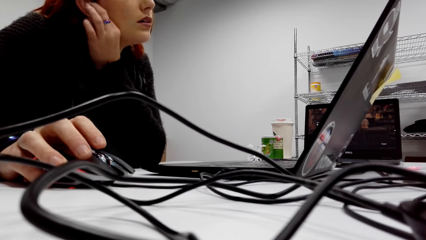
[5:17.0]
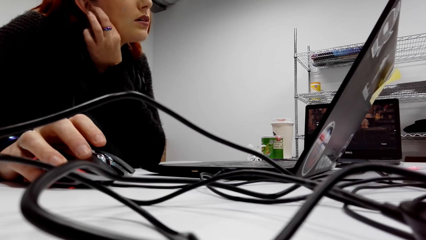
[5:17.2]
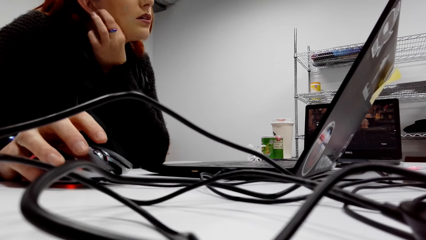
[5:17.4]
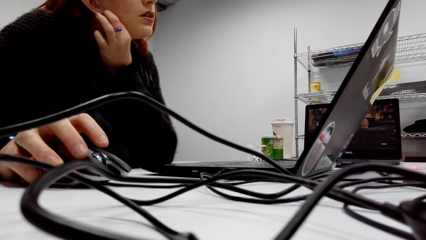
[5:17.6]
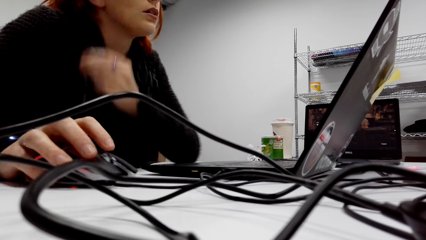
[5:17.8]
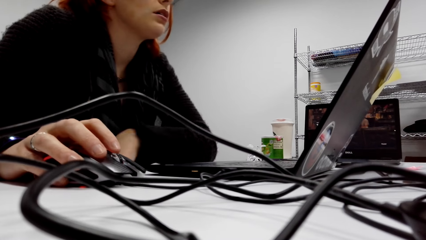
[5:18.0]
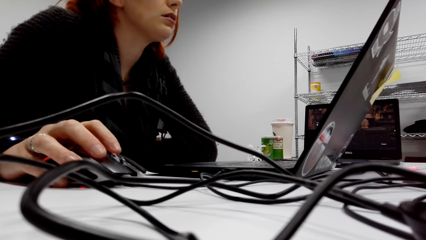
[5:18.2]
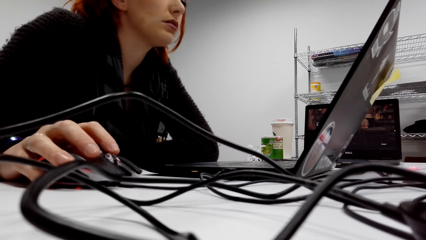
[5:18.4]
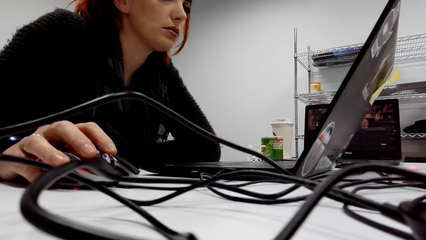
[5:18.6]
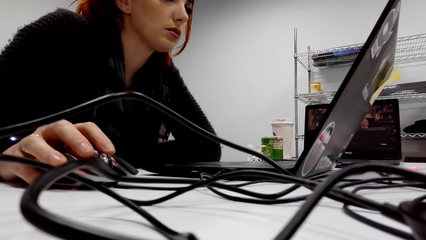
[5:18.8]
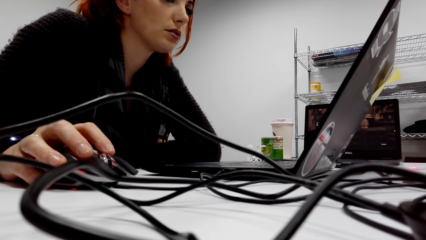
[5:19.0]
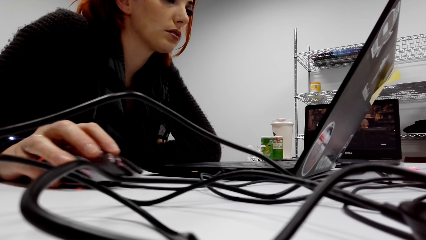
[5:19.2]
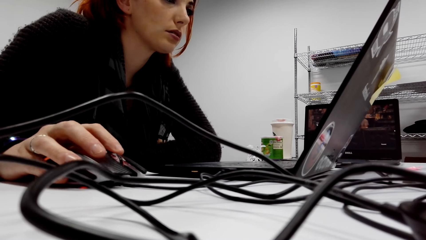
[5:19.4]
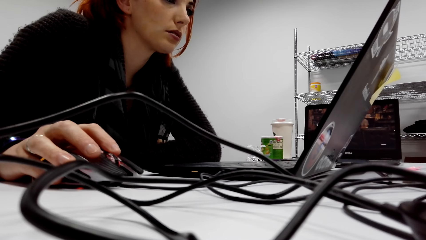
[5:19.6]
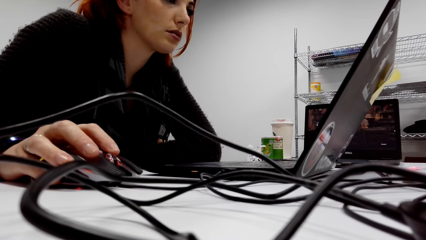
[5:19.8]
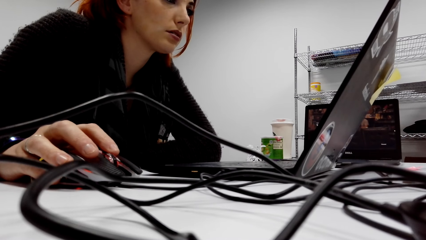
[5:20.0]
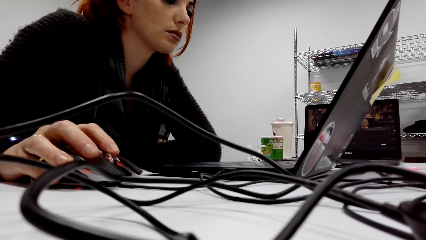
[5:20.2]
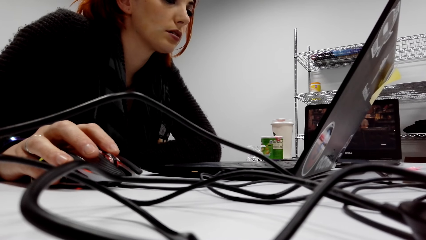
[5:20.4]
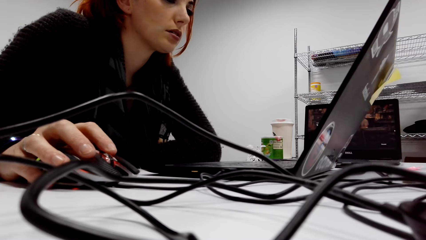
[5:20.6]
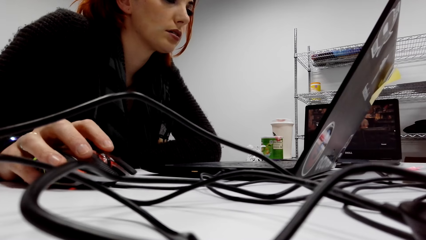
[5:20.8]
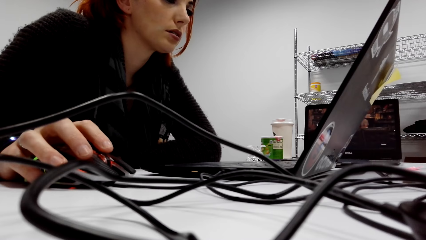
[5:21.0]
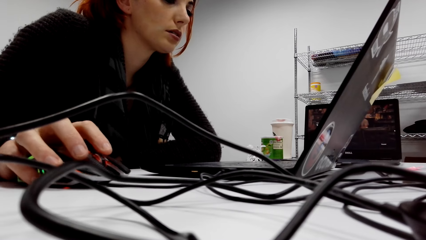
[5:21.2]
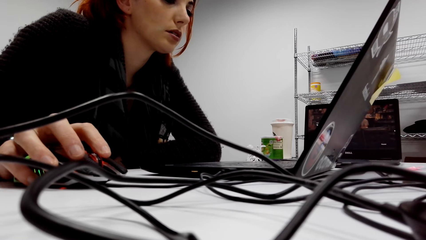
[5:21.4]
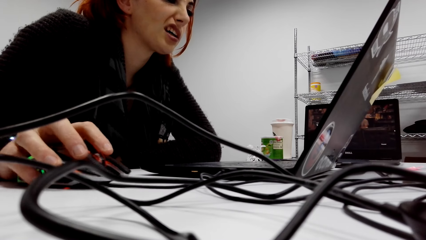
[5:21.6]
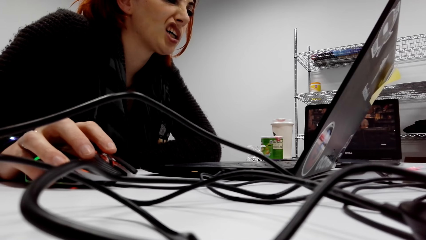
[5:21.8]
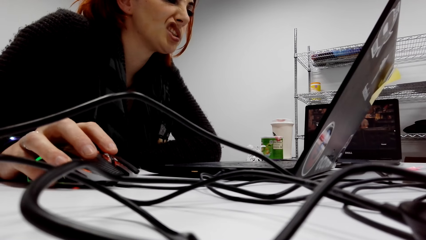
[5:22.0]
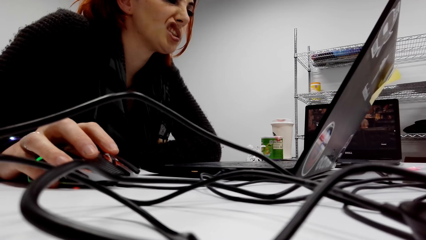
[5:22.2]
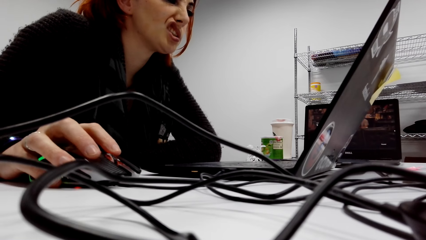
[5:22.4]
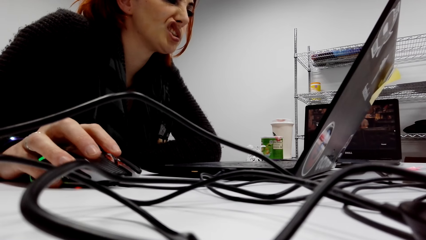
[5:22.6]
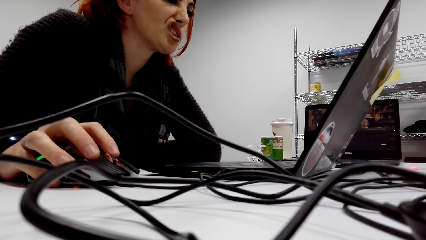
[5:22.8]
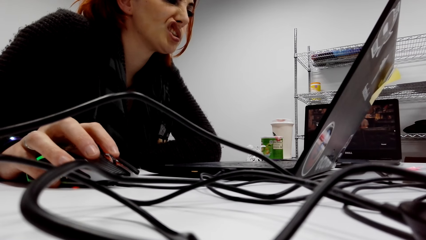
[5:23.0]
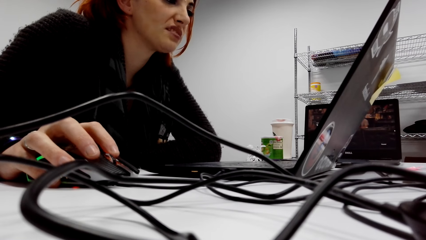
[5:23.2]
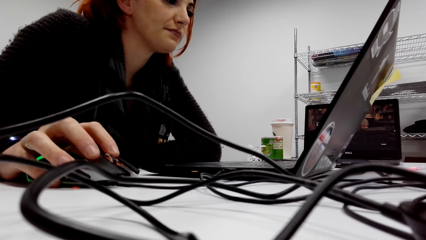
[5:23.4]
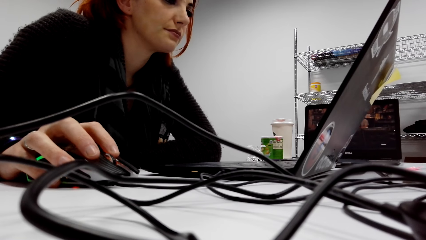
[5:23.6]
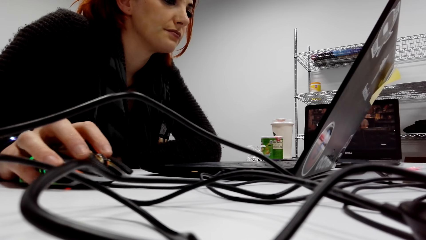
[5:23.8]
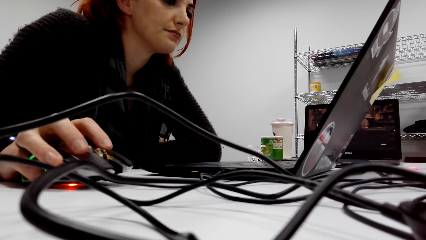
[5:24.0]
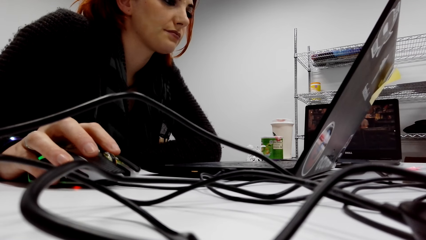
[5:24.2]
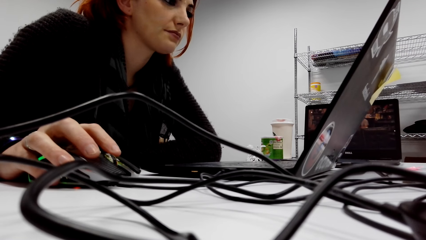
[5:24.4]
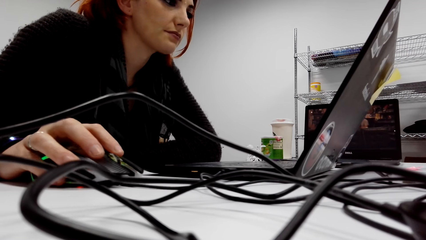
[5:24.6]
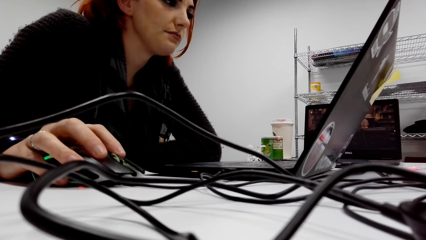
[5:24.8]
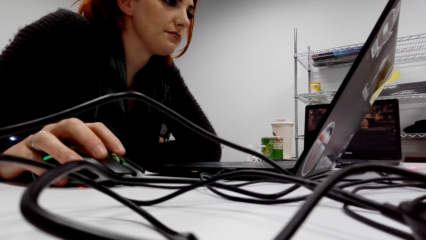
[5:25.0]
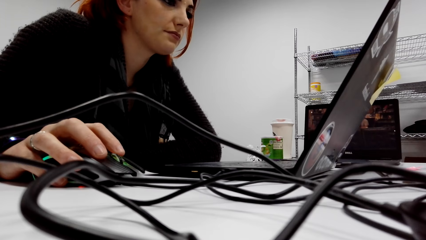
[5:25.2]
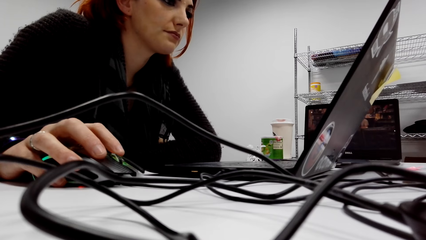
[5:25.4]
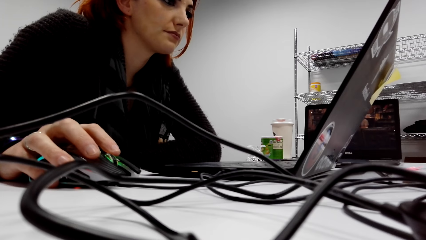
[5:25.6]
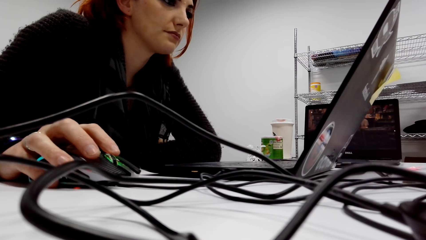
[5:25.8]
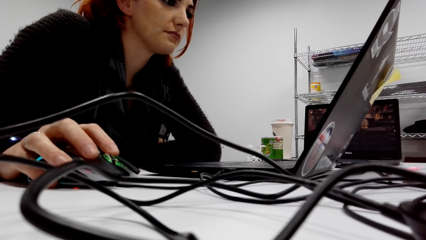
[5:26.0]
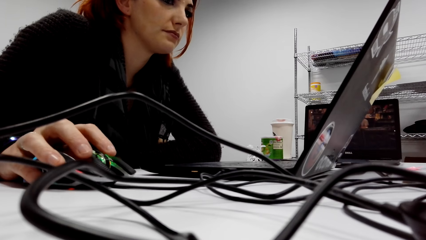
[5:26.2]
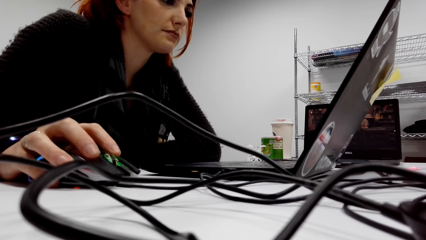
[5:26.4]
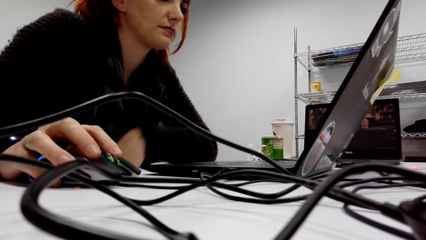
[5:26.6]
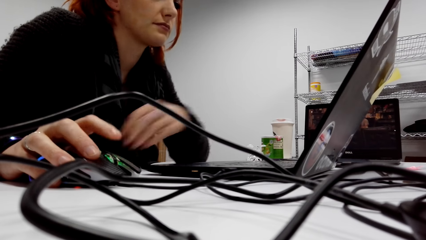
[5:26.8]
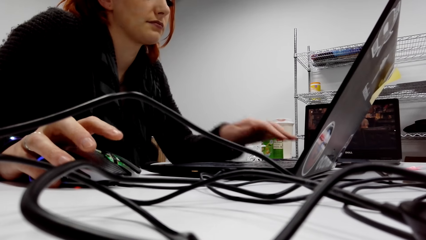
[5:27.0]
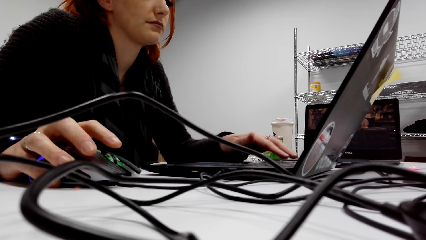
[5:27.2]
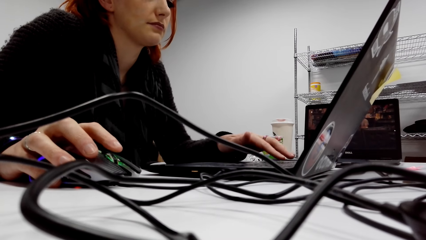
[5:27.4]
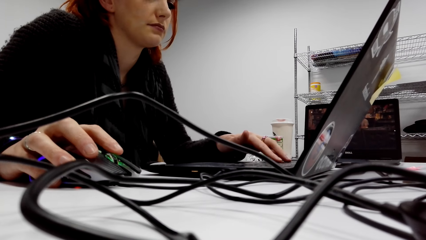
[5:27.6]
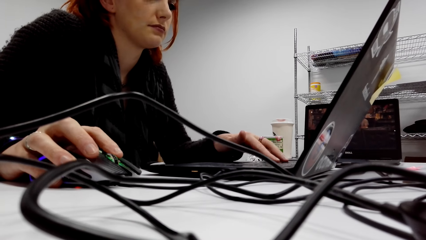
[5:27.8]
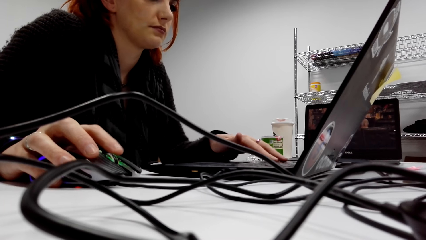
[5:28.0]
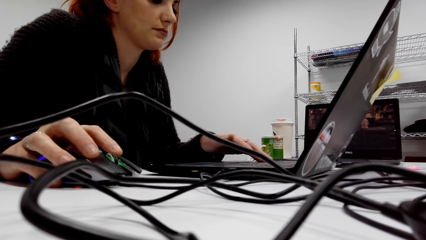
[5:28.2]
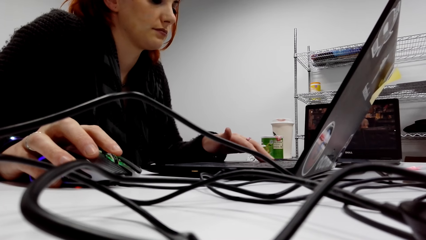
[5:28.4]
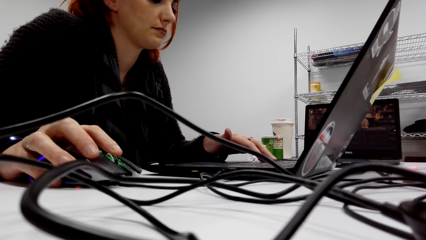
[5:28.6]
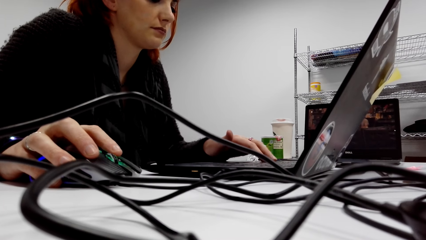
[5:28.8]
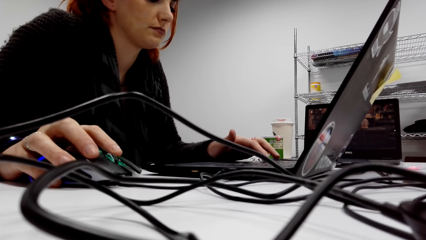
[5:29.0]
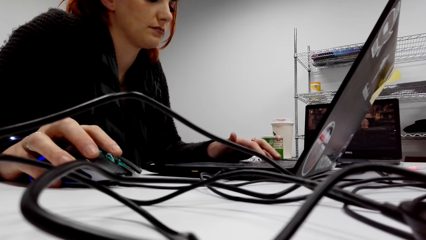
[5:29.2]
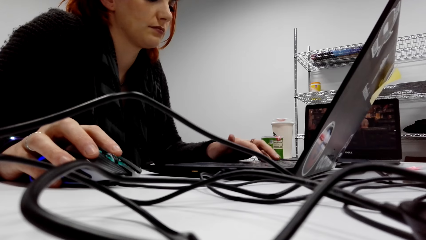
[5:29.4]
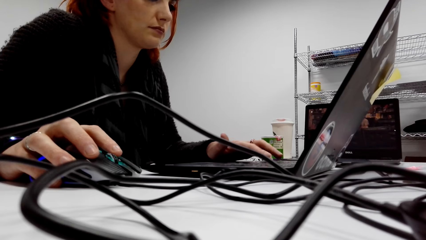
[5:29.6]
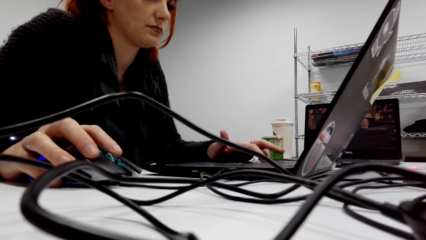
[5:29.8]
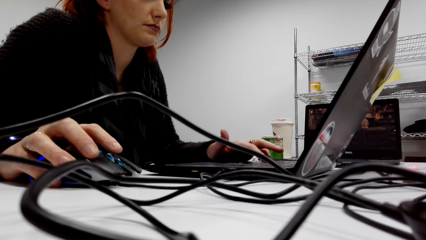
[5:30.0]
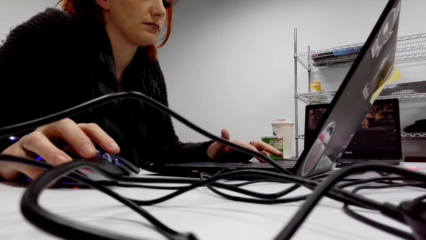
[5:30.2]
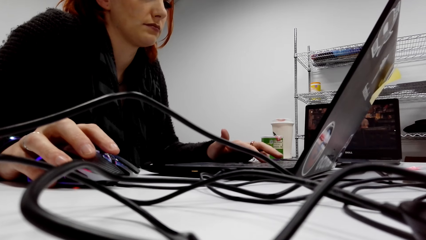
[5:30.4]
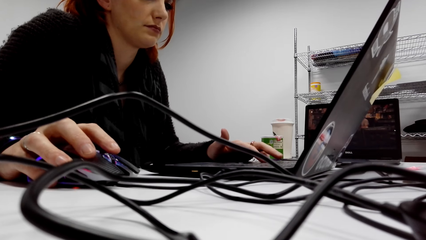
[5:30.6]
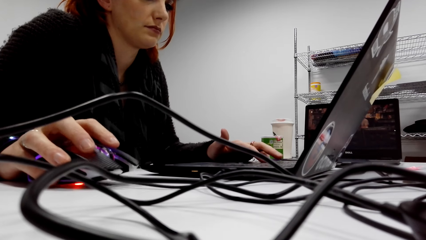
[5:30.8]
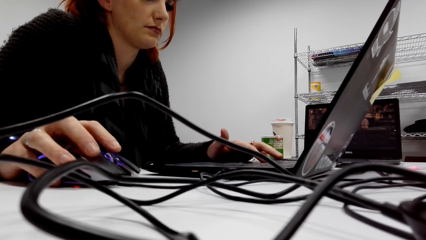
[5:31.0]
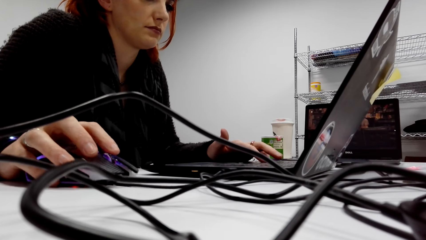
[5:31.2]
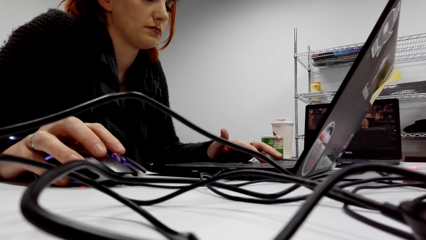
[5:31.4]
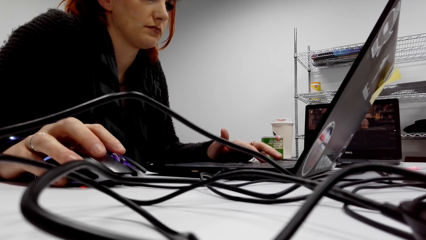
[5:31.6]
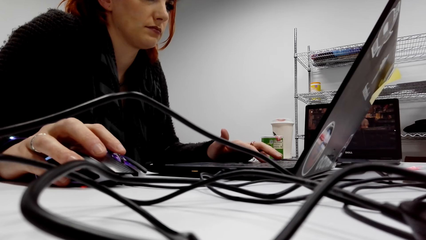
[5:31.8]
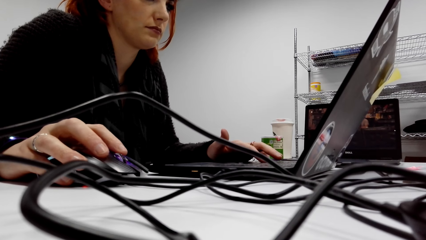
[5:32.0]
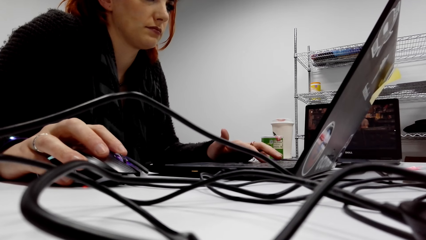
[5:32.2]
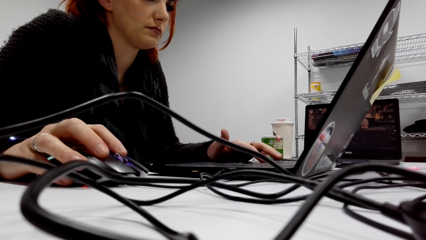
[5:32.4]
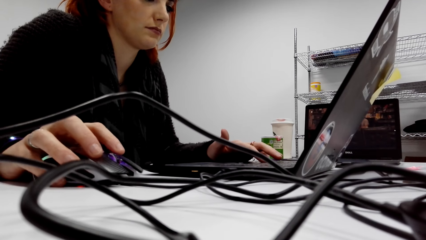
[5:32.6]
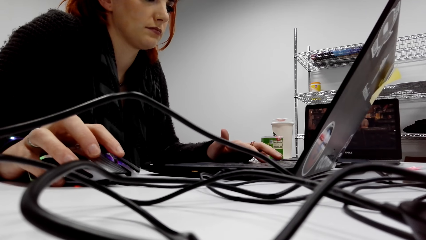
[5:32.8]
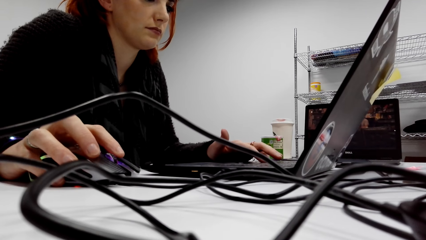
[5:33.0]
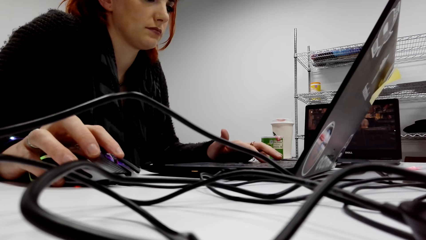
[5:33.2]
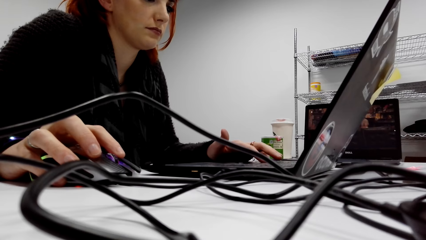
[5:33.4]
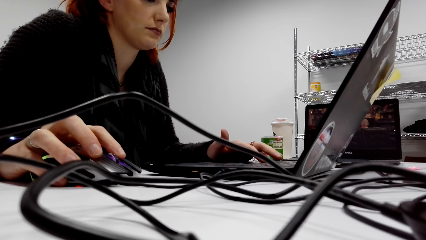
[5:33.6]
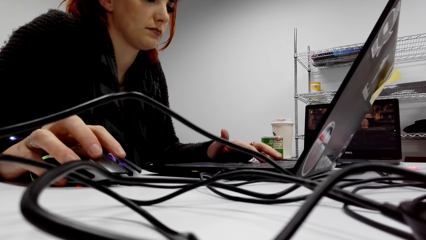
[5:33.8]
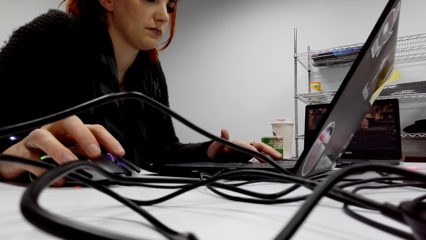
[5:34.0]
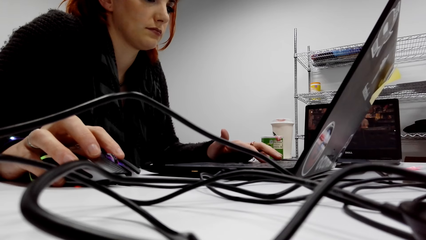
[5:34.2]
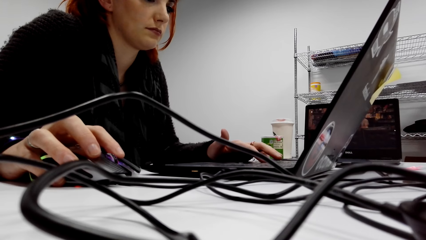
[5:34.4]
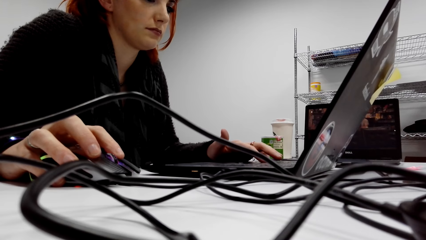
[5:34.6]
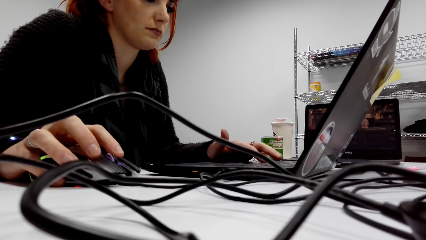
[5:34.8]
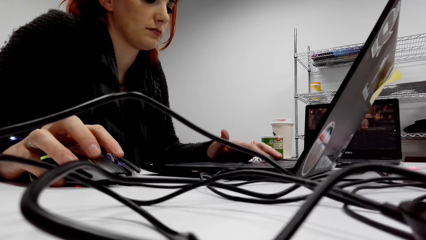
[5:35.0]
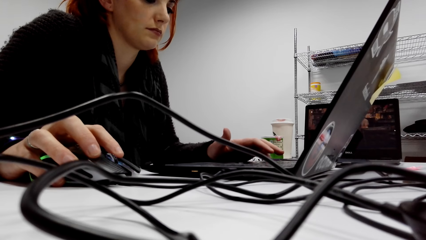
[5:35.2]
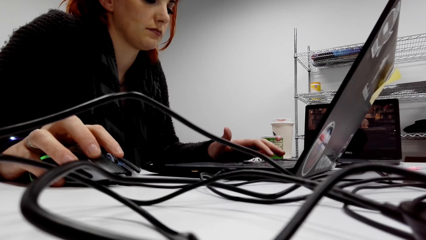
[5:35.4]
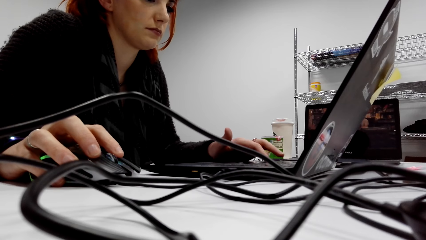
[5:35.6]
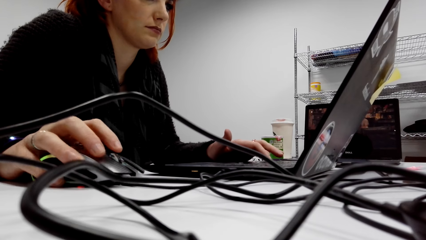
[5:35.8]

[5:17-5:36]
The camera wearer checks the laptop. They use a mouse. They use the laptop. They use the mouse. A lady types on the keyboard of the laptop. The lady scrolls the mouse.
